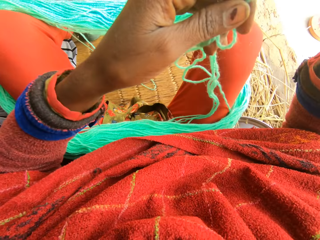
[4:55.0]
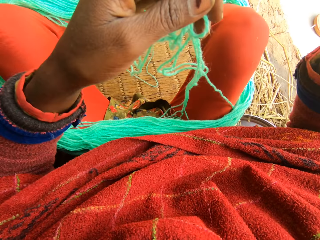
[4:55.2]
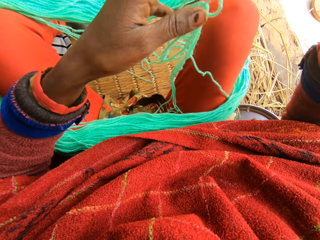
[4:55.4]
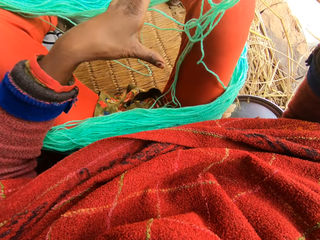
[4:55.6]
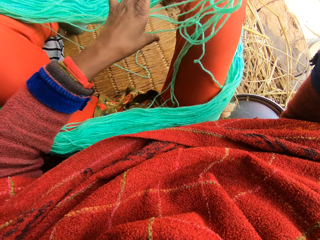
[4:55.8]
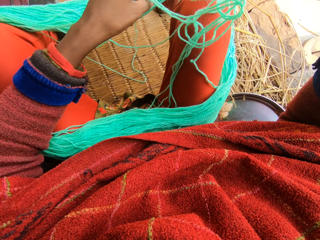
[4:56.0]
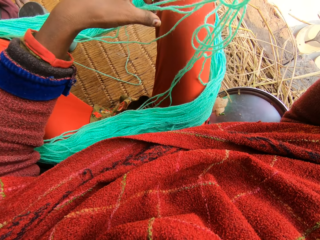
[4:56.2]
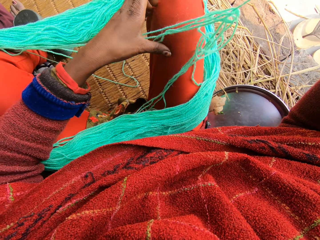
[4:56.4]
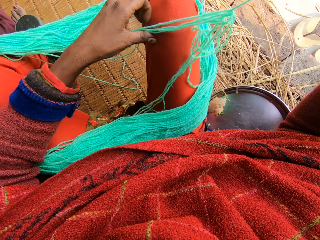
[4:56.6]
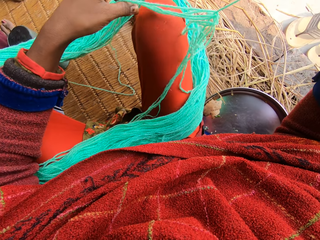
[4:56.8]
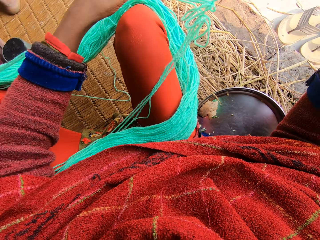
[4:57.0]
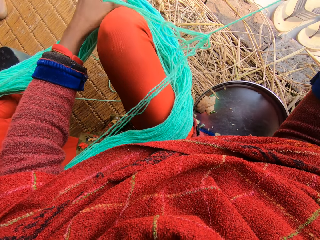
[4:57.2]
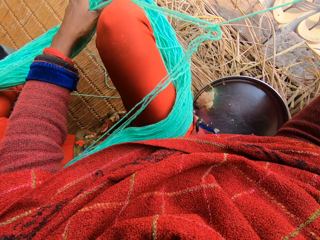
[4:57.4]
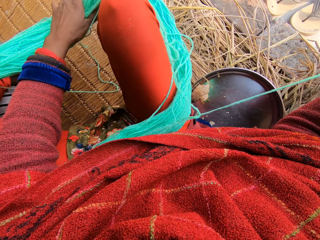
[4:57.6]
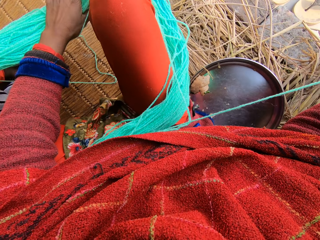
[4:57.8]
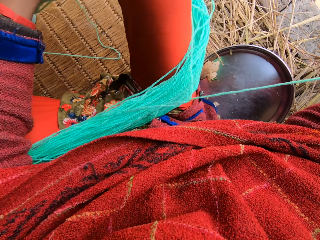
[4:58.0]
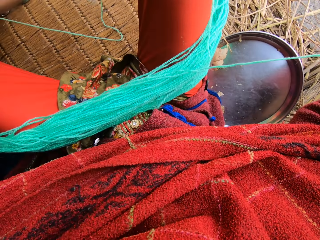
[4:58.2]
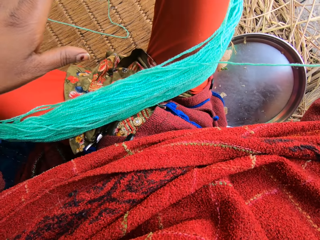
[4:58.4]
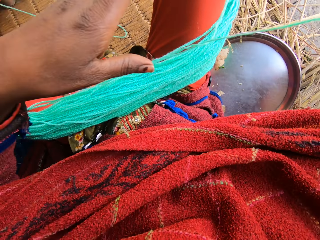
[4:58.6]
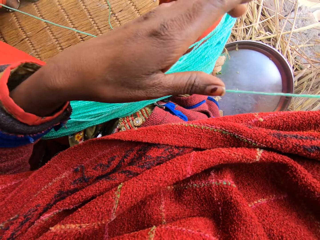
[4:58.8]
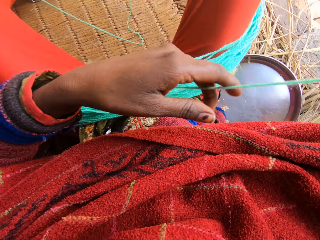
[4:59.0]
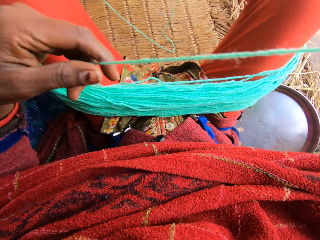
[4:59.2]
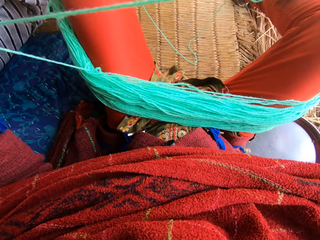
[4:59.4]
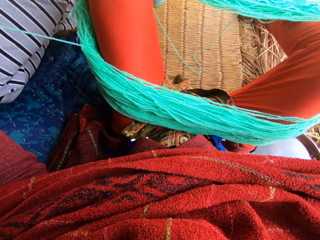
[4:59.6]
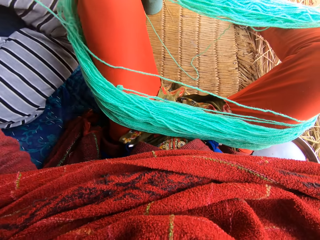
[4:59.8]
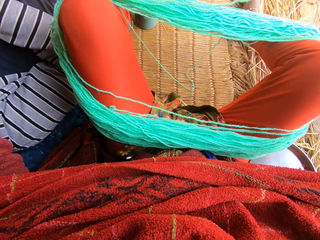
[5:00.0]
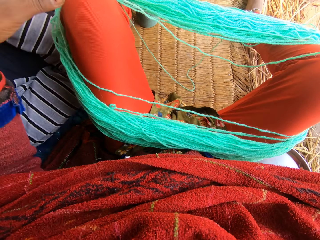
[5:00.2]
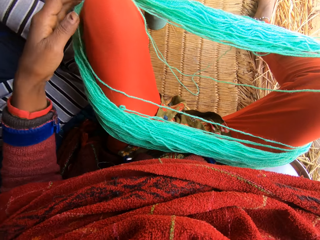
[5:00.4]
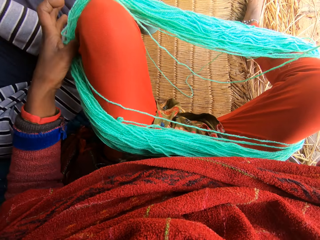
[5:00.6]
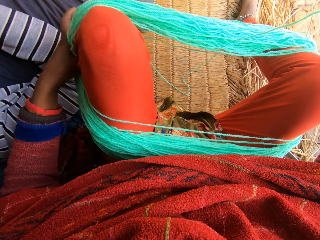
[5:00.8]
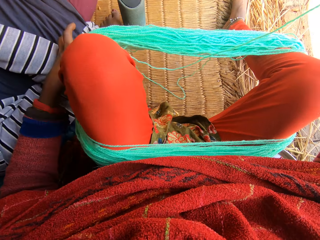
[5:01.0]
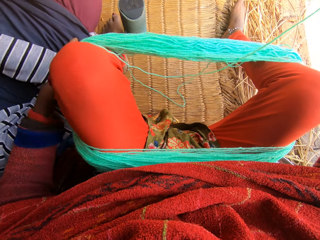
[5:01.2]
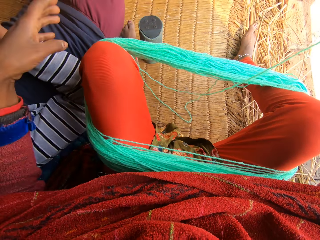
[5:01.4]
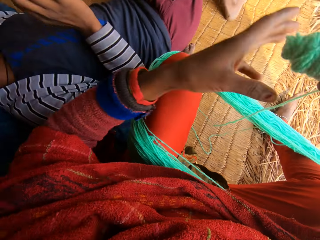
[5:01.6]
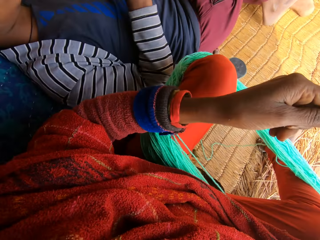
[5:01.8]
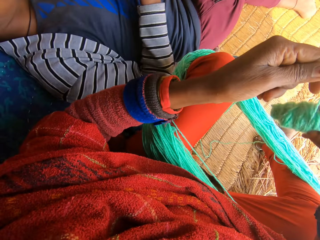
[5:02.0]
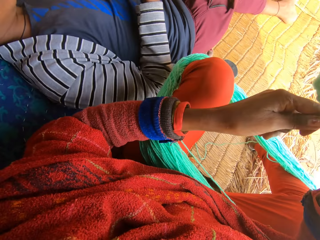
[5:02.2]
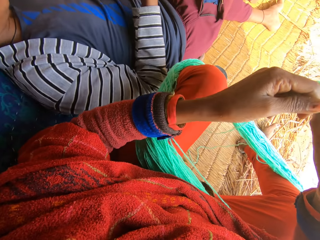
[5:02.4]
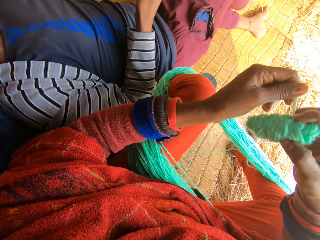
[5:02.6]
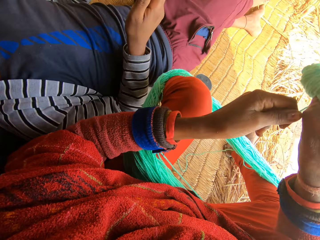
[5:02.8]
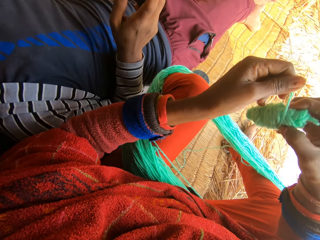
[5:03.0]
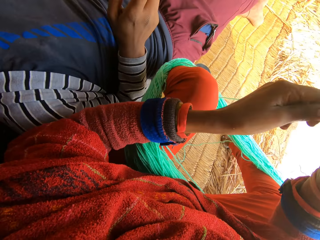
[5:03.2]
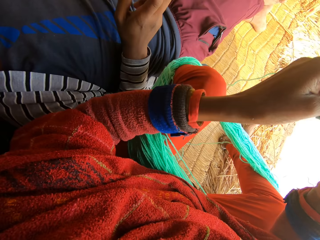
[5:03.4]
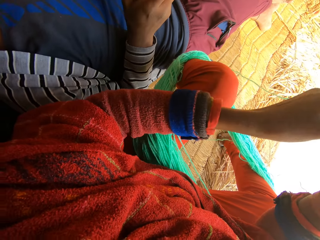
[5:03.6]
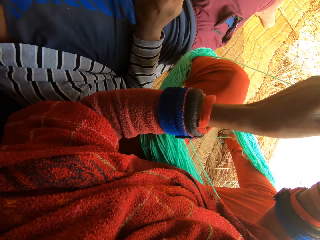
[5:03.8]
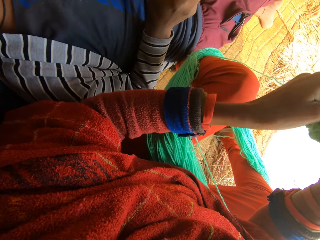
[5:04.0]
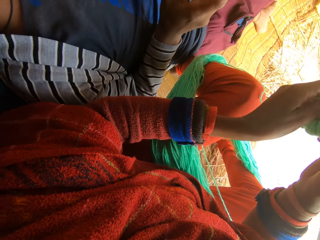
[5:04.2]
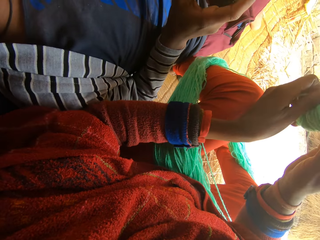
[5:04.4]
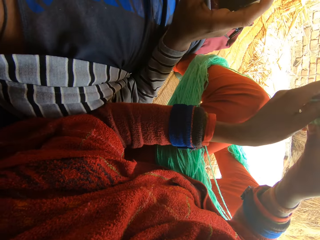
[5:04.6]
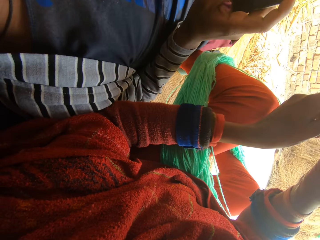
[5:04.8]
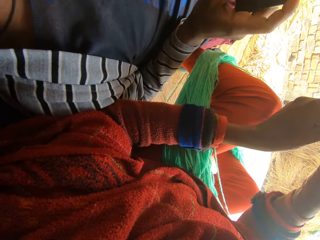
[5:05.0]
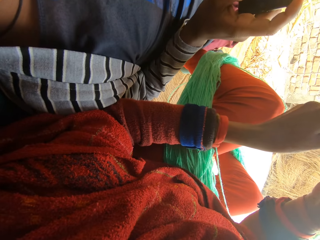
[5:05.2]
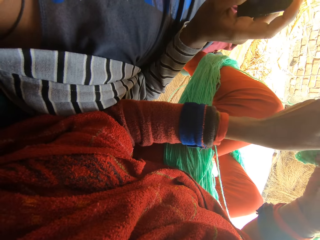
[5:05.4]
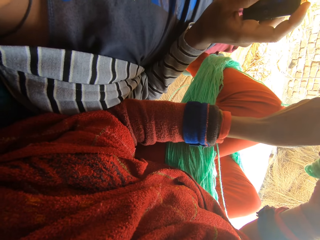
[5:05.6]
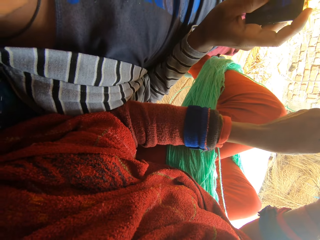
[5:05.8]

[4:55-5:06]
The camera wearer adjusts the wool around her legs. She pulls the threads. She reels the wool.

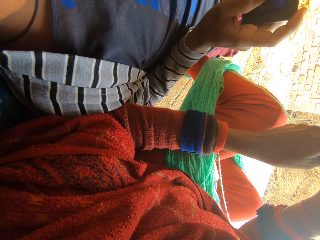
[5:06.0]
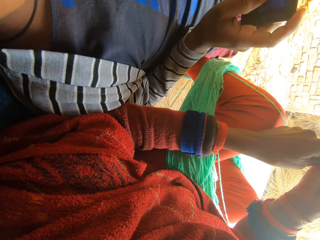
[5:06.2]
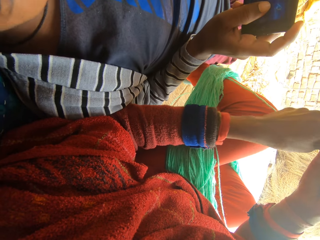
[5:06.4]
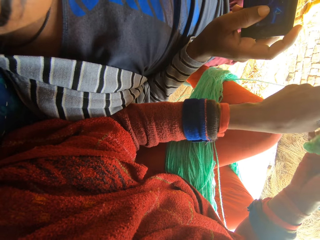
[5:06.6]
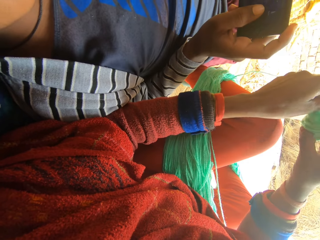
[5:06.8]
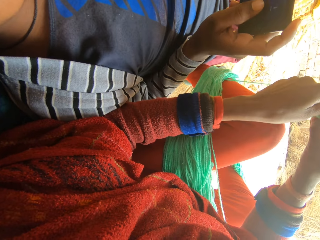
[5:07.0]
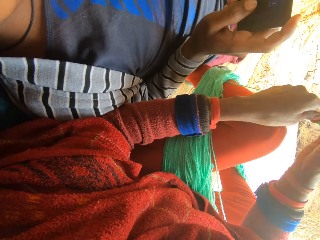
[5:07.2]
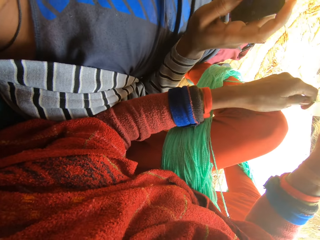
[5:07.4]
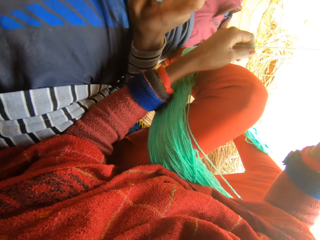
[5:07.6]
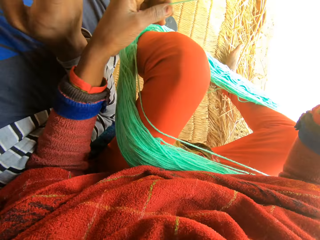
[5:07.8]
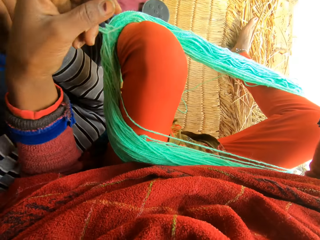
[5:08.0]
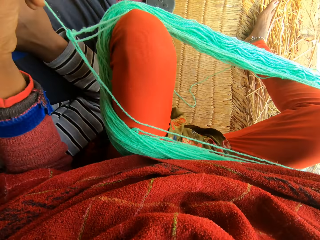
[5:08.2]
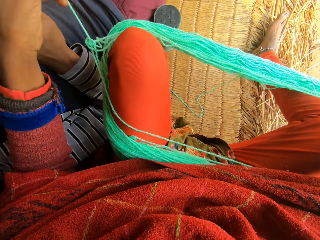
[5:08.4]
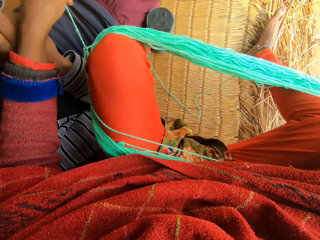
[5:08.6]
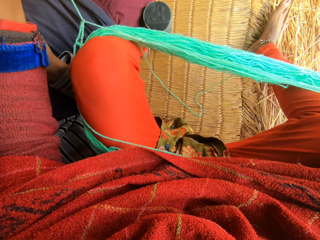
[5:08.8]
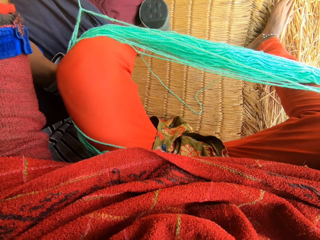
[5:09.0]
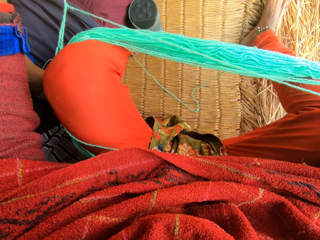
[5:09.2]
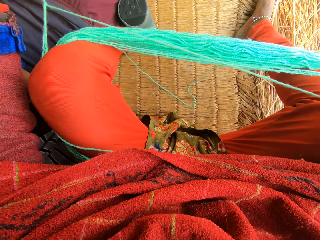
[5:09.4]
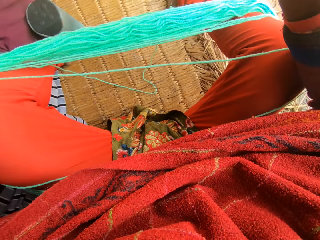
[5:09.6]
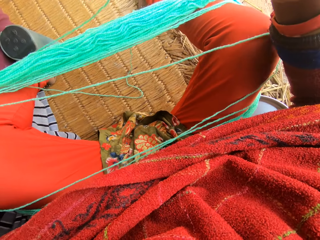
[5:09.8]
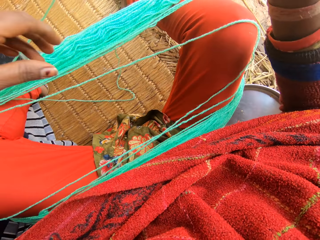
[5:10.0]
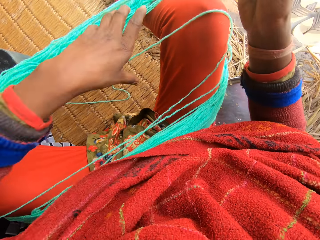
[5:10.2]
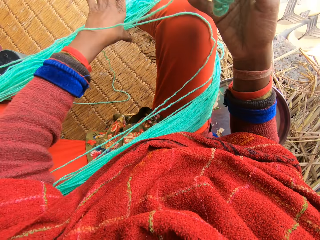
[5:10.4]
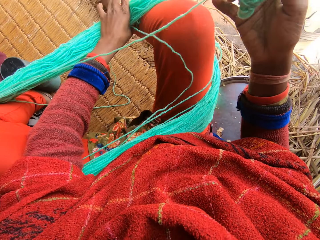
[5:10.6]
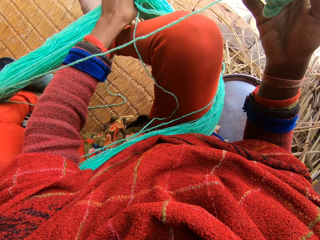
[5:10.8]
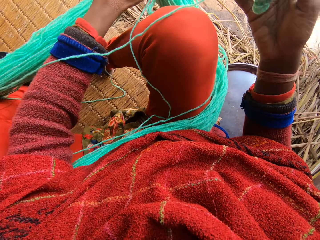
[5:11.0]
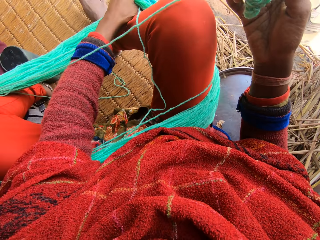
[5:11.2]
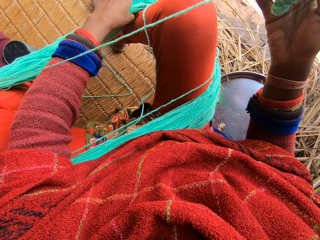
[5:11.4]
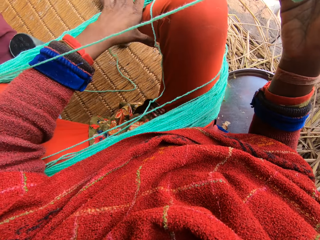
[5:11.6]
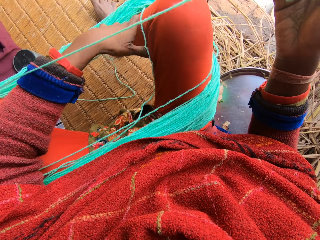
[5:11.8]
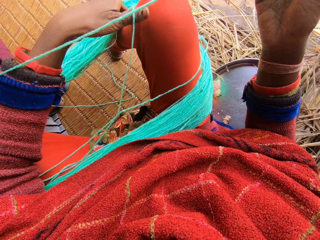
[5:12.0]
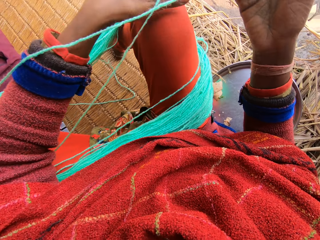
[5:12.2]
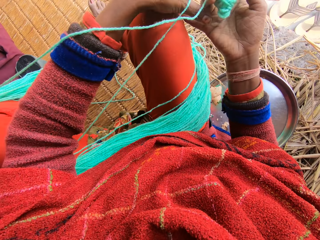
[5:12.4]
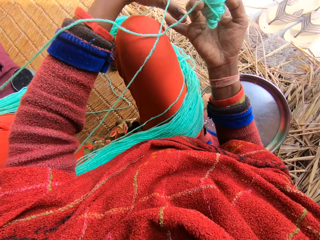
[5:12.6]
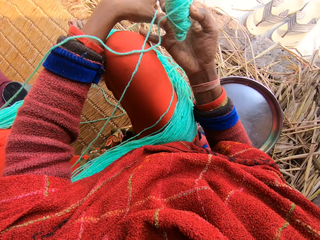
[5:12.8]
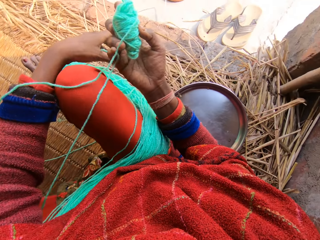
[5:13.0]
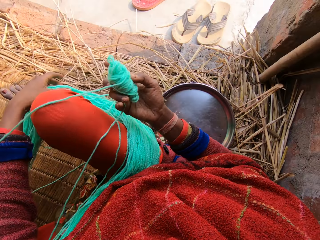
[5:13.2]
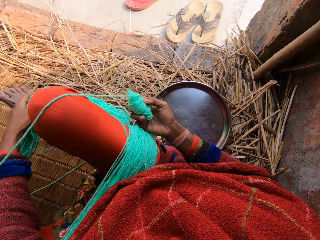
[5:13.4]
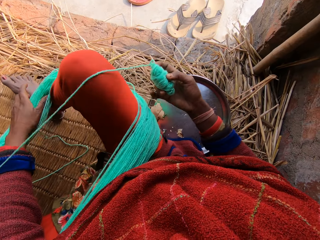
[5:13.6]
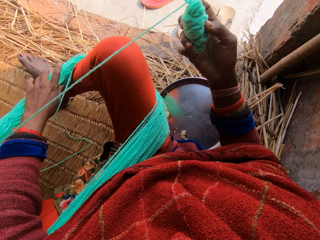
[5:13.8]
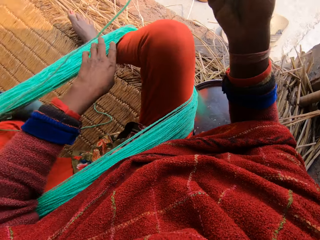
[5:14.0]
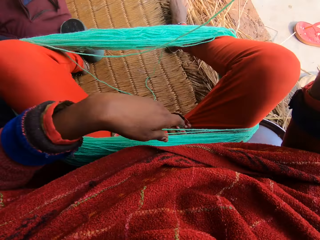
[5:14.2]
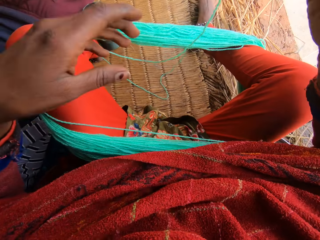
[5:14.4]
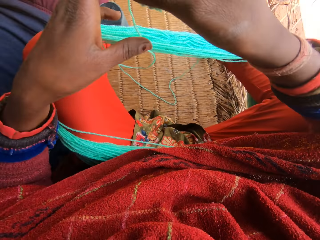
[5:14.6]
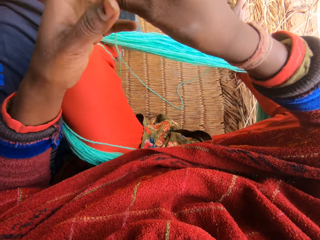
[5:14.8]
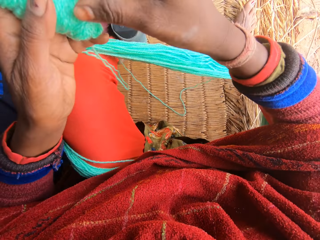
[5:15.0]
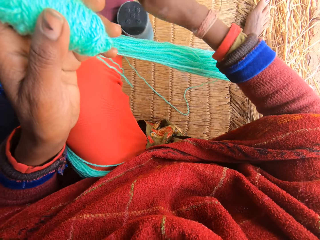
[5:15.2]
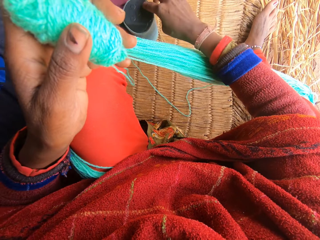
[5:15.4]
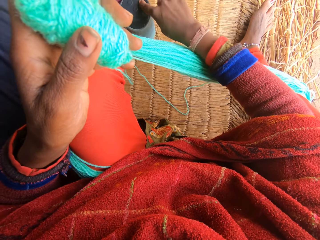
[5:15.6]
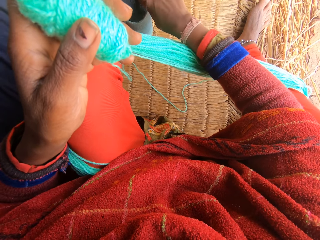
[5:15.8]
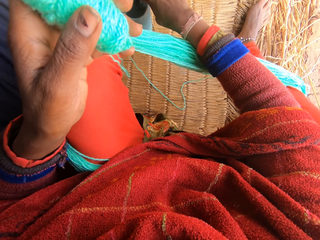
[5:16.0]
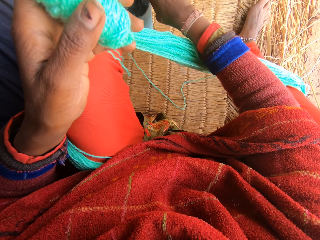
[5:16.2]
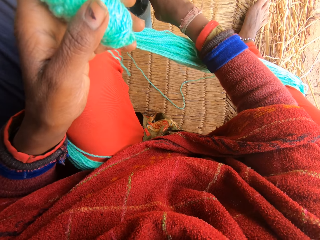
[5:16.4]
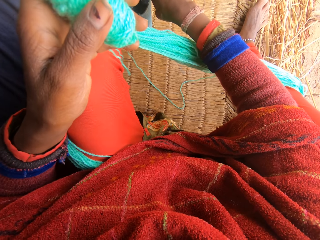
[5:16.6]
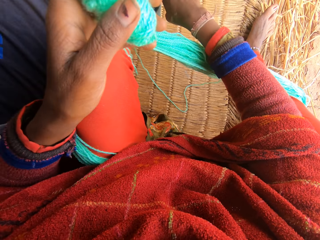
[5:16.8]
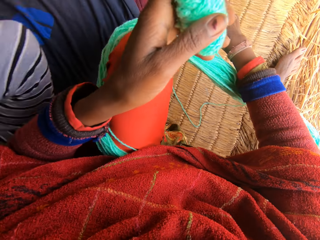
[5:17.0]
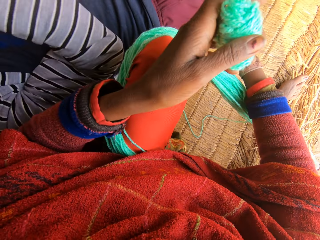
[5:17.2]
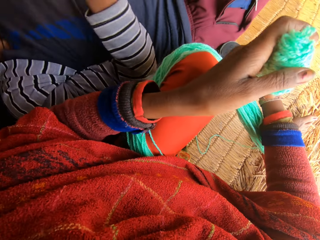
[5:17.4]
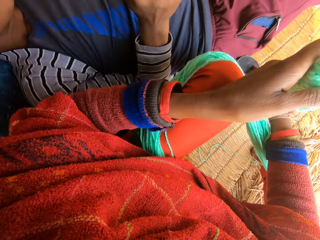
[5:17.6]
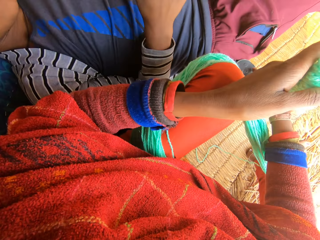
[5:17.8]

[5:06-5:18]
A man plays music on the phone. The camera wearer adjusts the wool around her legs. She pulls the threads. She passes the yarn from her right hand to her left hand. She adjusts the volume on the radio.
